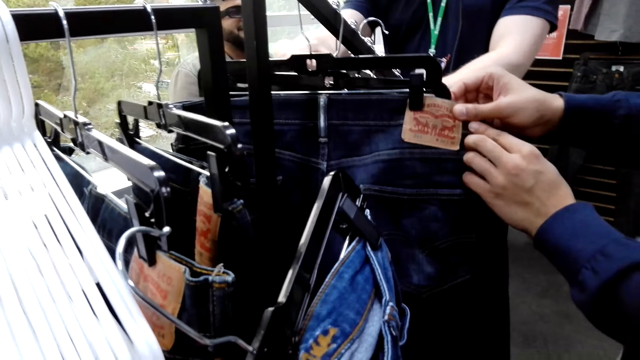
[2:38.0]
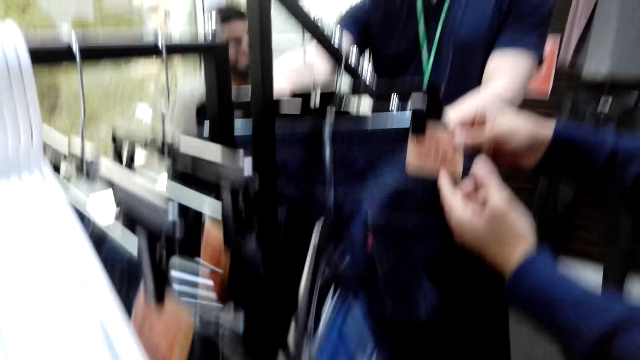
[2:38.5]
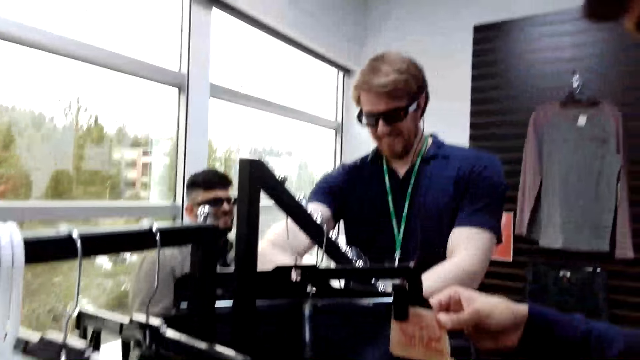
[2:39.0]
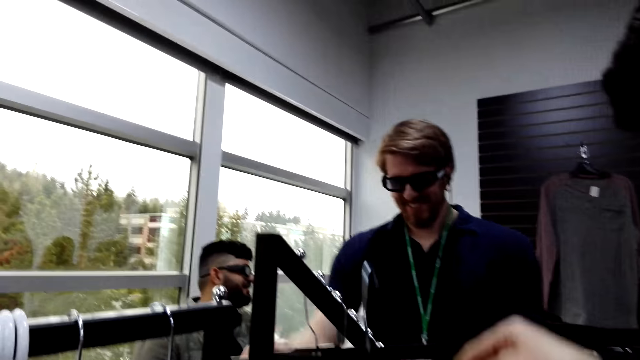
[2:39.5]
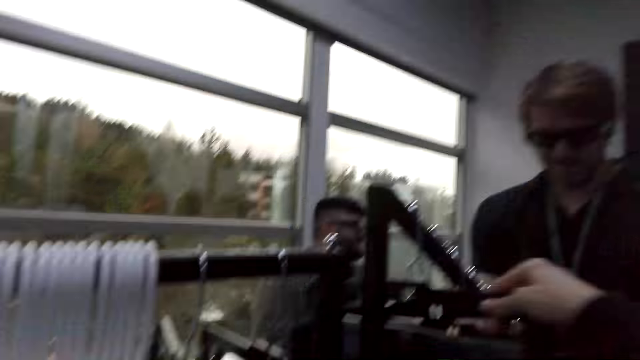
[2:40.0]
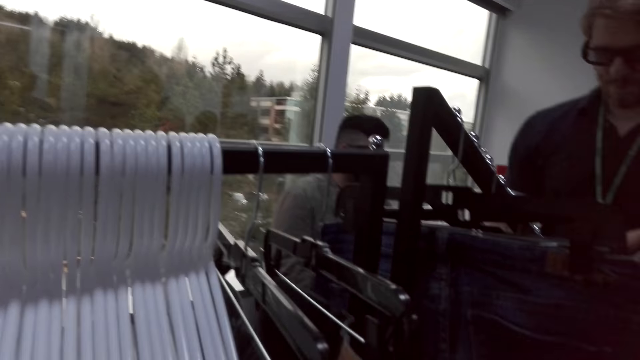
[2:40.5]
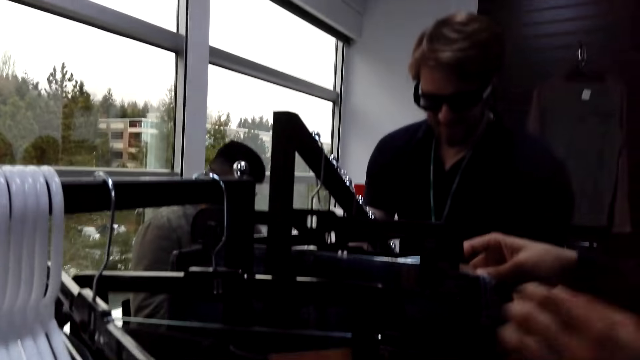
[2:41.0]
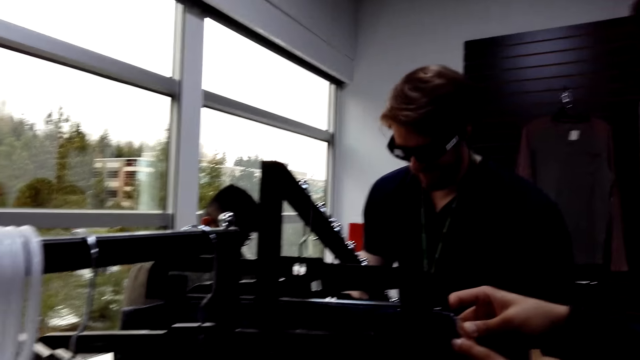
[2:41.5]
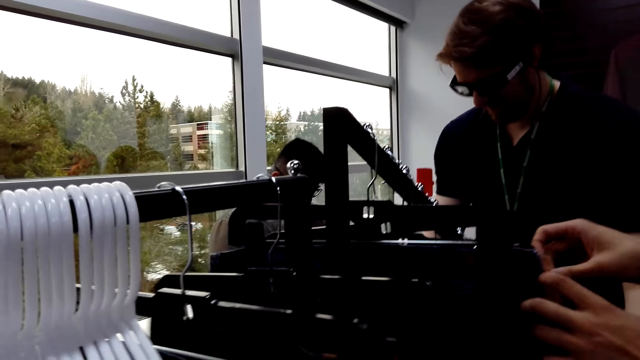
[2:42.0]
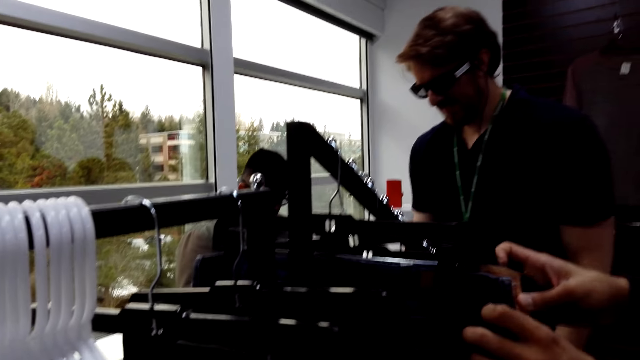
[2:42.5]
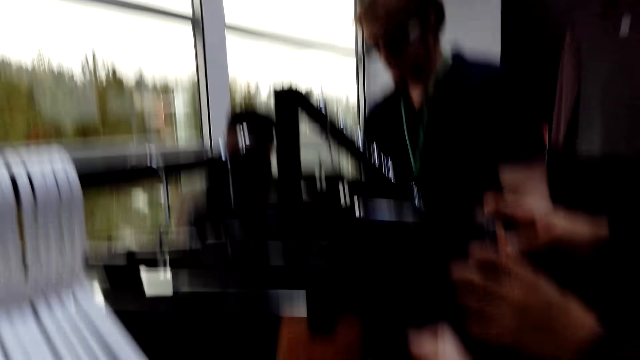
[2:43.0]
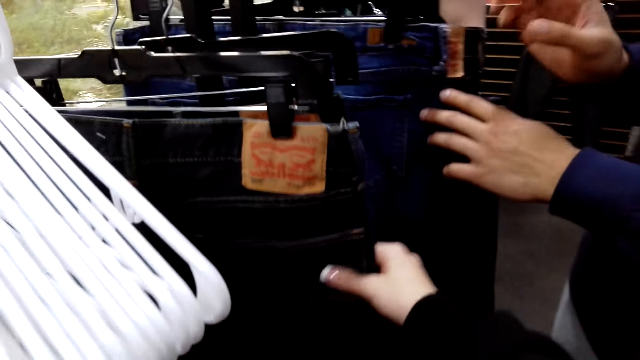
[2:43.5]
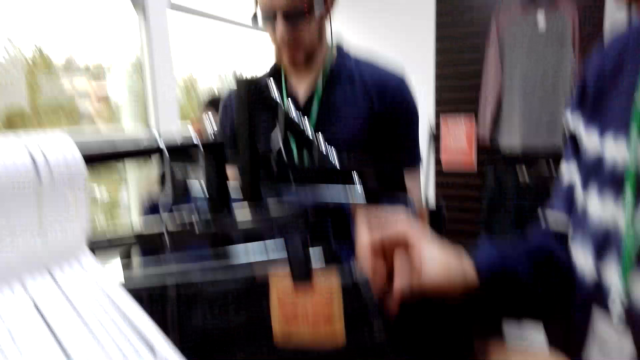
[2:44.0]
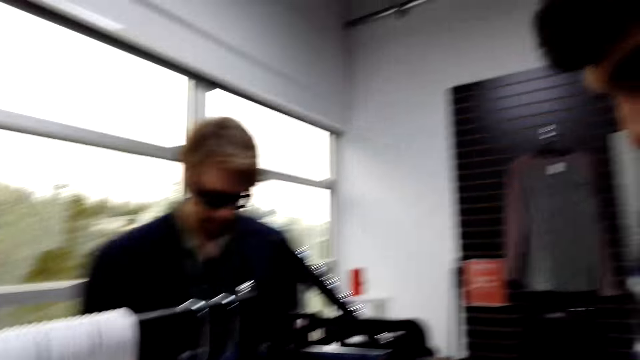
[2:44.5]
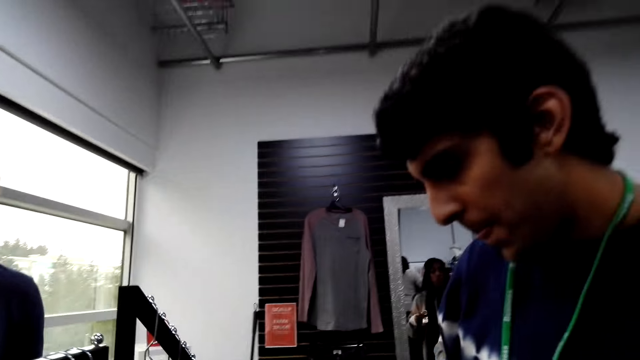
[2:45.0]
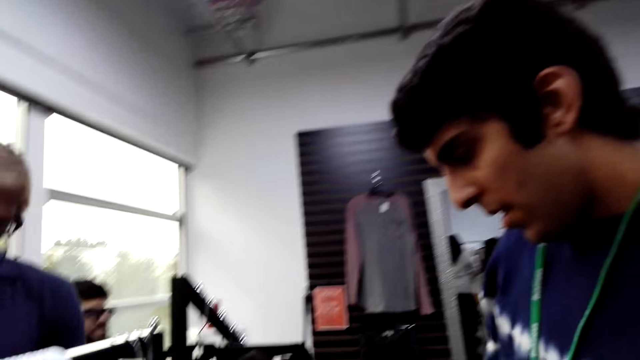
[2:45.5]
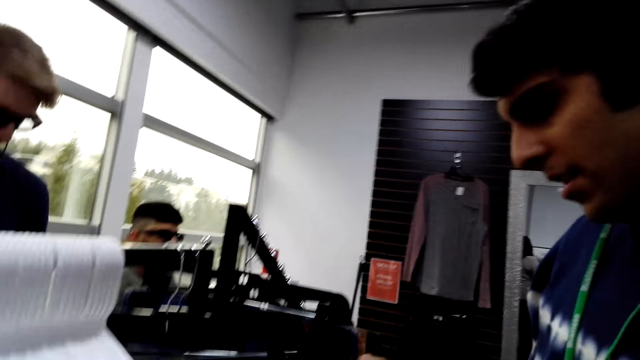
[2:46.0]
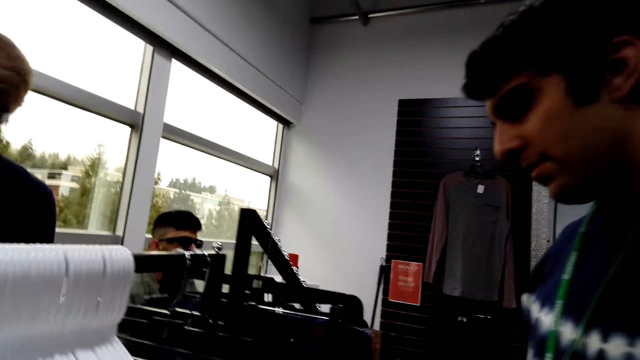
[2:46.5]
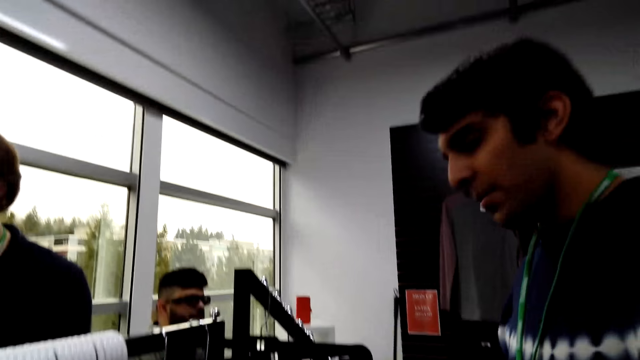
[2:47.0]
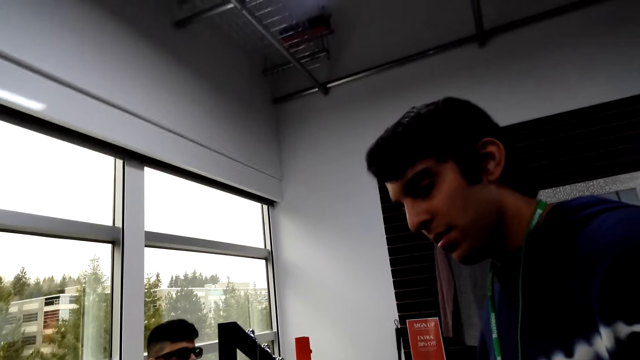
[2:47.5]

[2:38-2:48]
The camera wearer looks at the cloths. They touch the cloths.

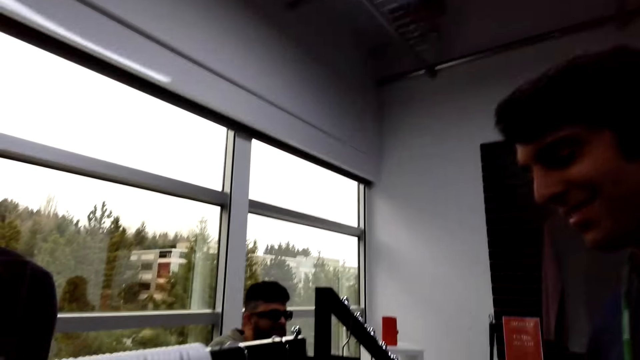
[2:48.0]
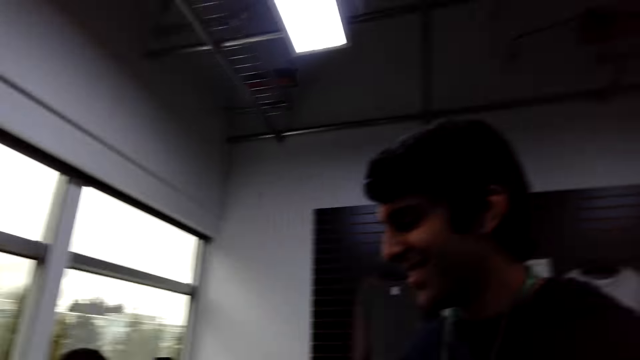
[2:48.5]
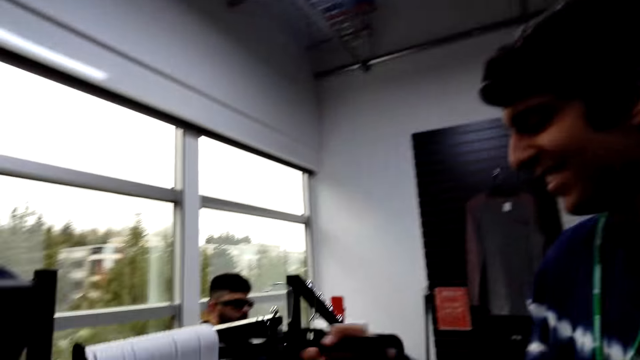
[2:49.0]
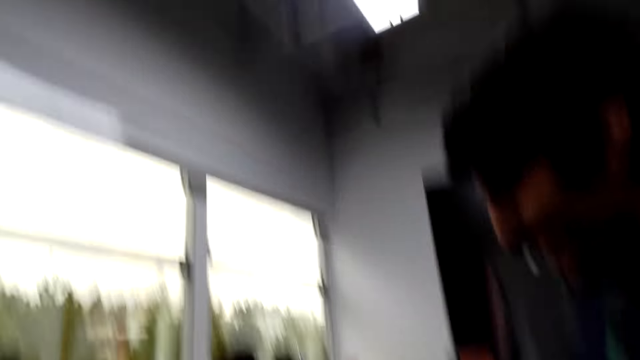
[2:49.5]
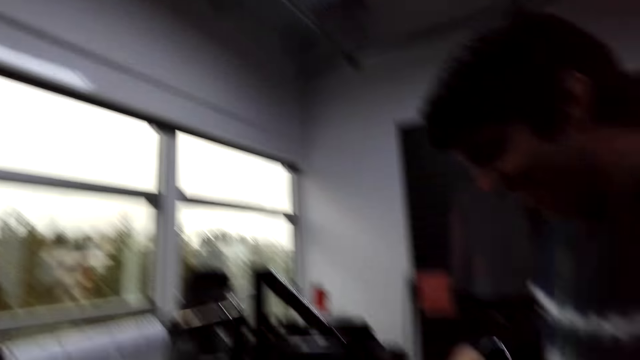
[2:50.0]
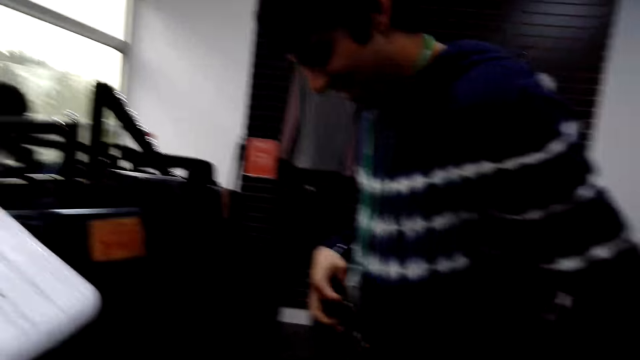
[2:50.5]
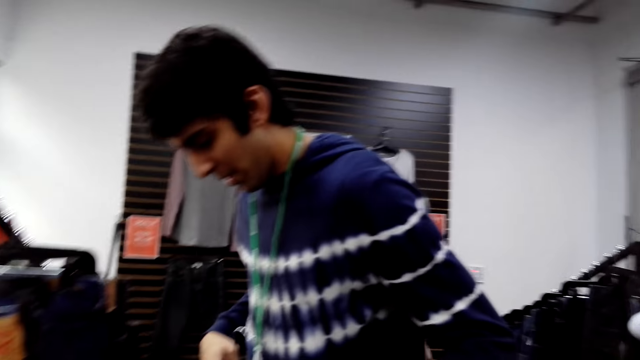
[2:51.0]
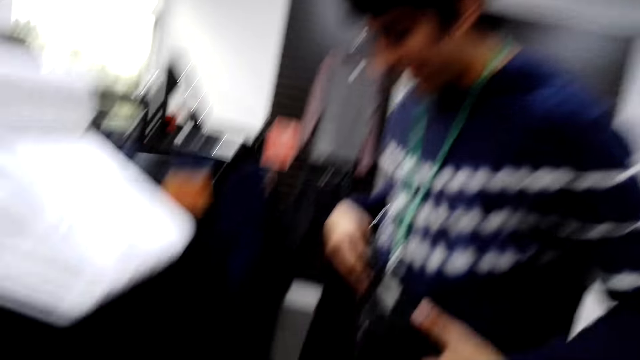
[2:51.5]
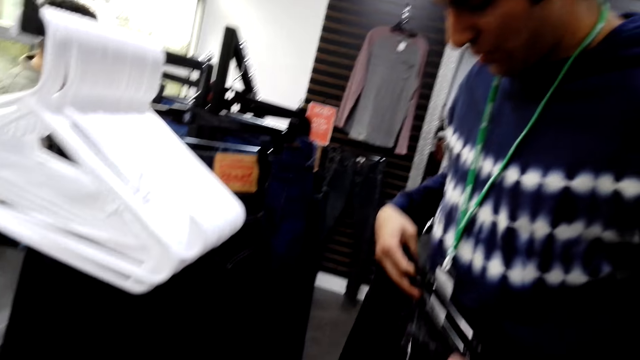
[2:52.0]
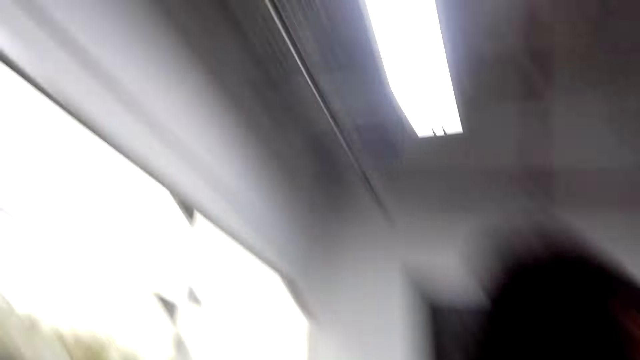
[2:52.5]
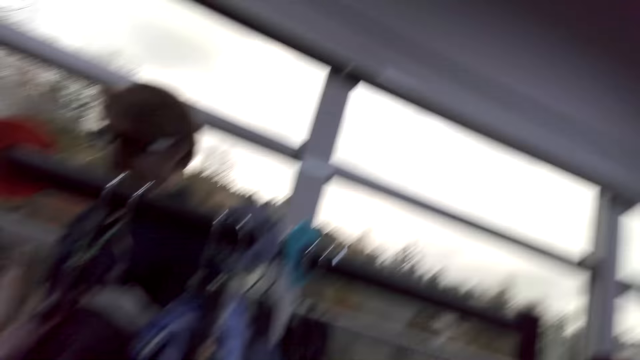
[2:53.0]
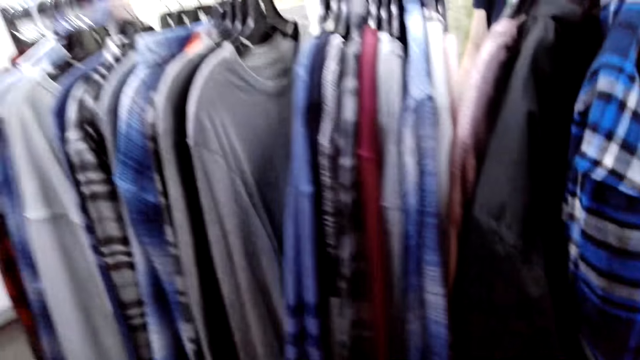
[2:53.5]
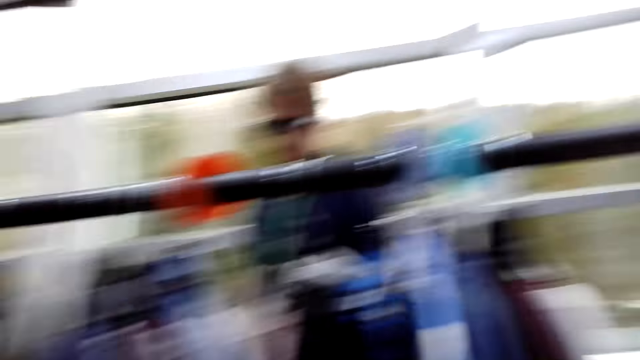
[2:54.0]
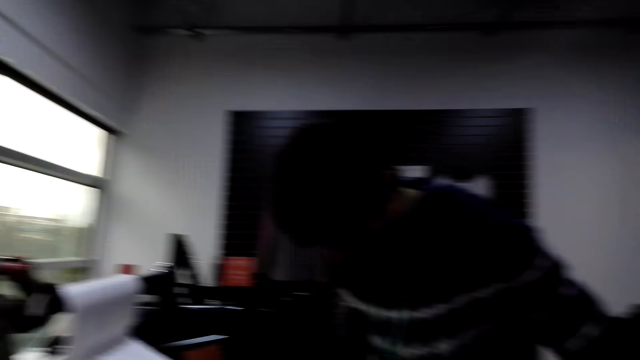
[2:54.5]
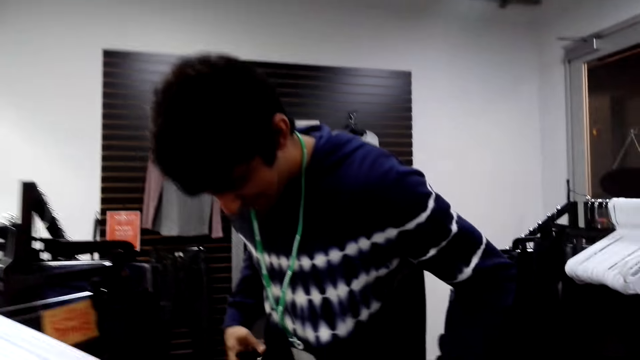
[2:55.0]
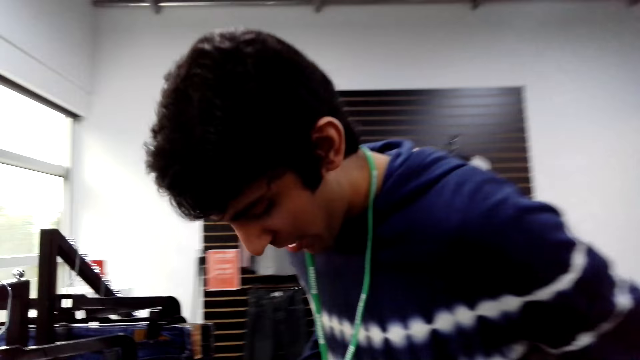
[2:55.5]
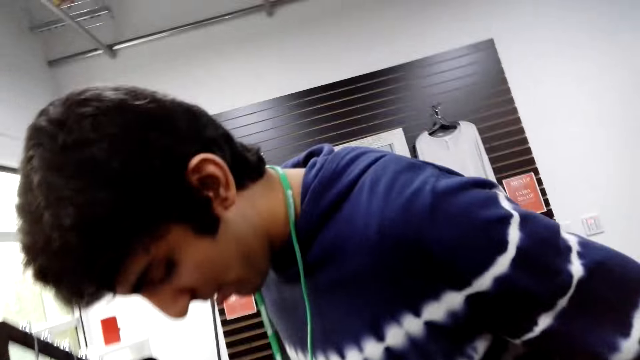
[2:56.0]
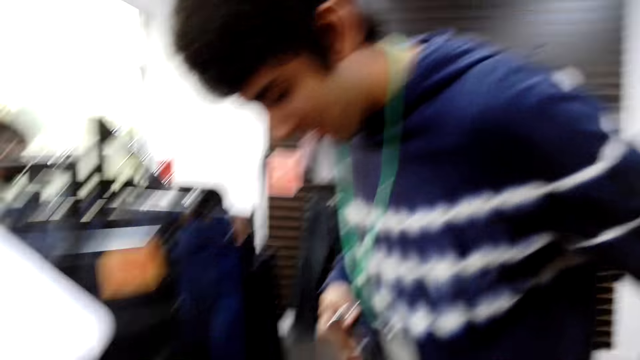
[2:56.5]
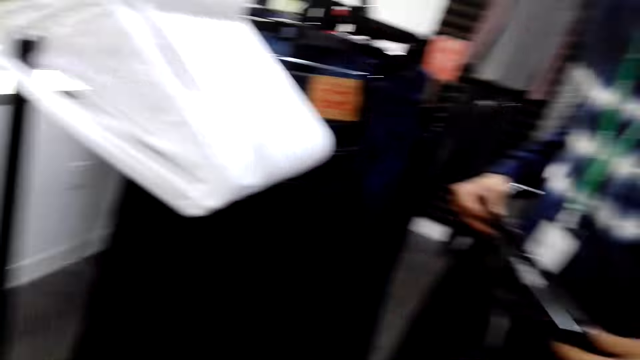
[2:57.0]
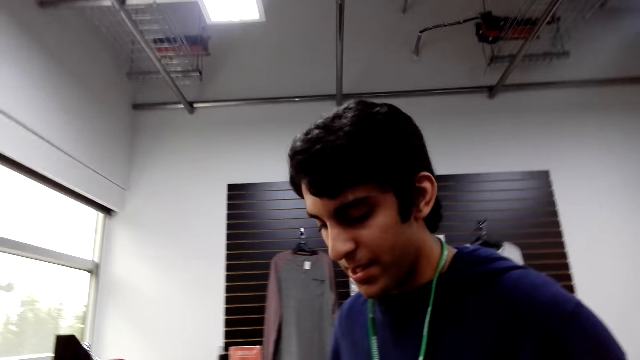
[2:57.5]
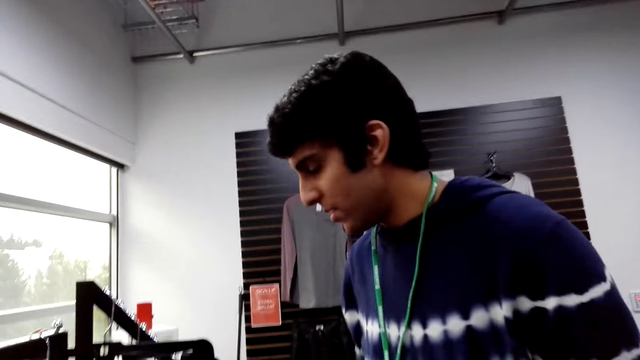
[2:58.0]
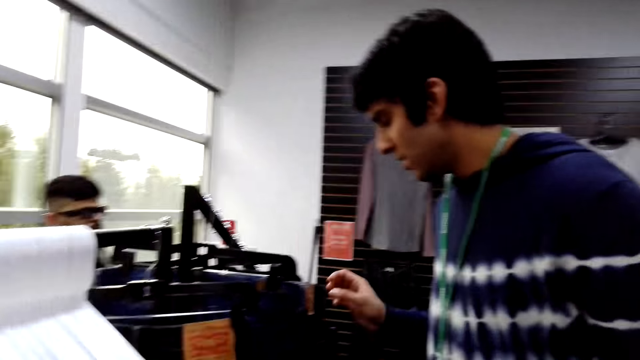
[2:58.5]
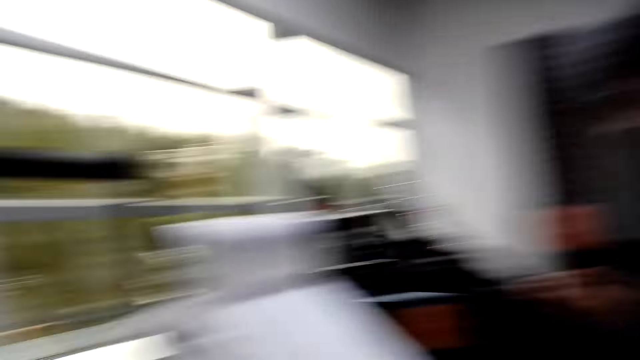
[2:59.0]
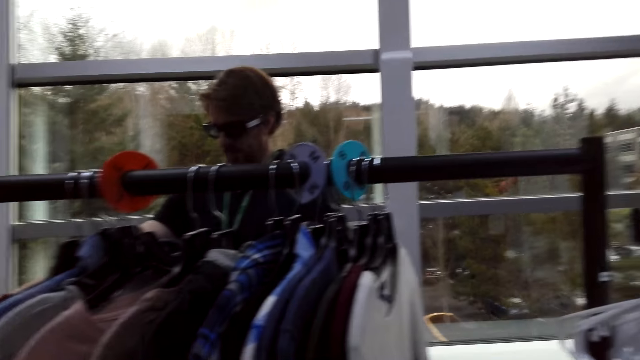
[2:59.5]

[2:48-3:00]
The camera wearer looks around.
